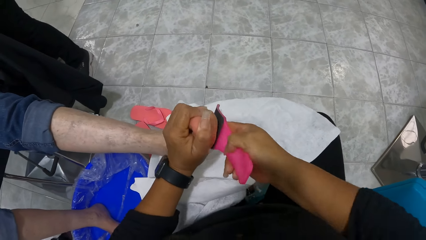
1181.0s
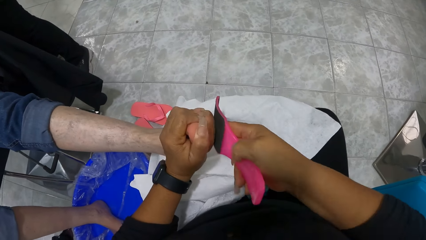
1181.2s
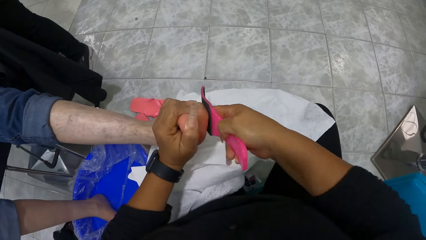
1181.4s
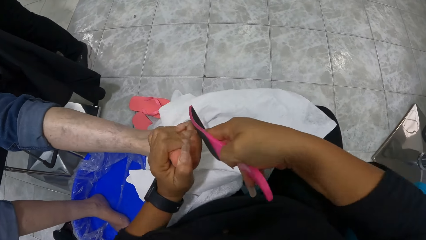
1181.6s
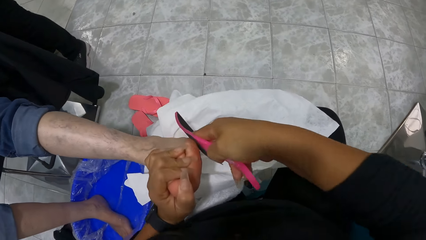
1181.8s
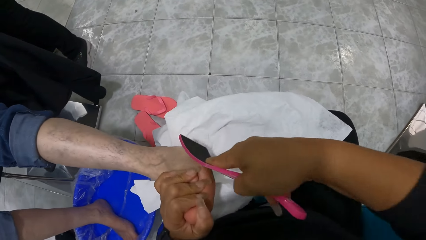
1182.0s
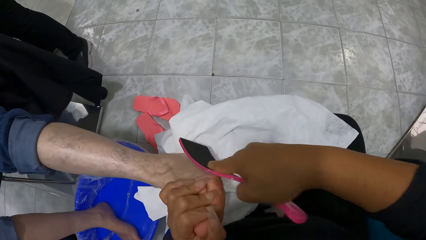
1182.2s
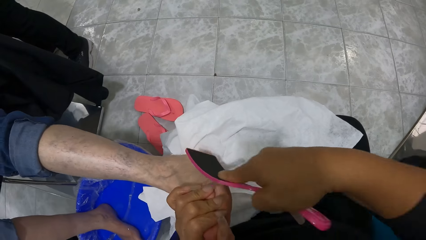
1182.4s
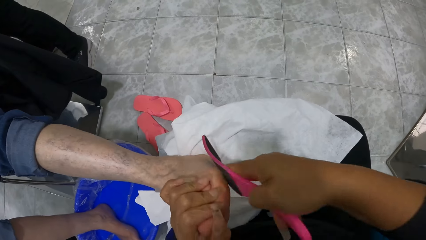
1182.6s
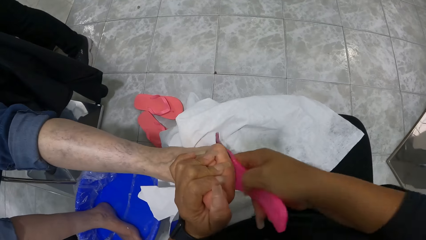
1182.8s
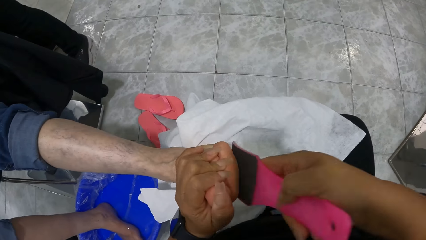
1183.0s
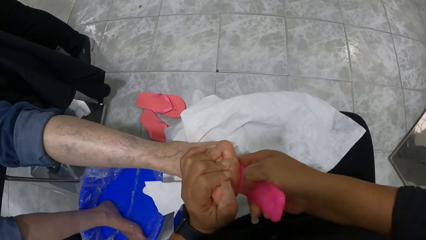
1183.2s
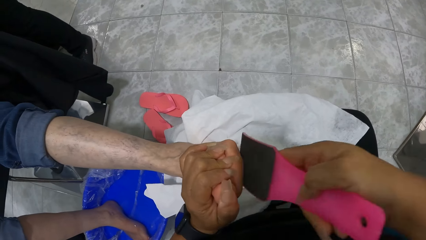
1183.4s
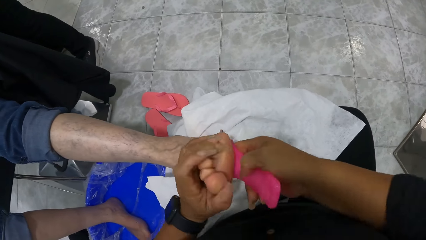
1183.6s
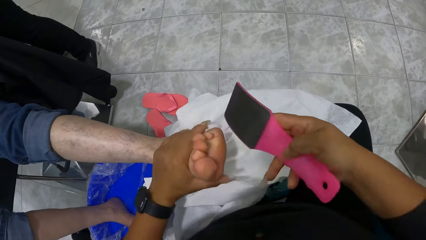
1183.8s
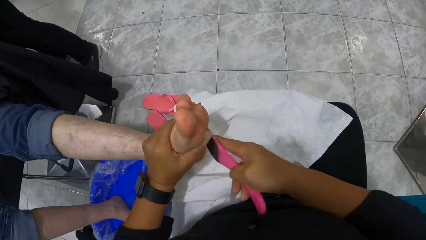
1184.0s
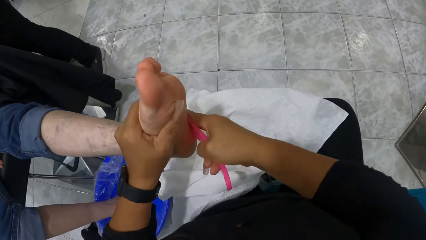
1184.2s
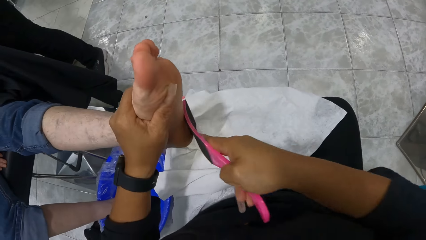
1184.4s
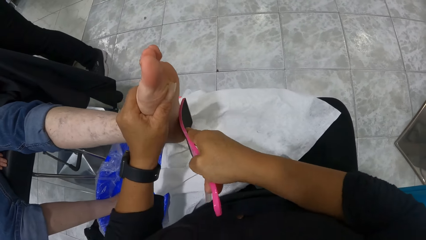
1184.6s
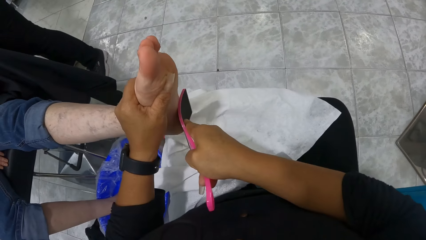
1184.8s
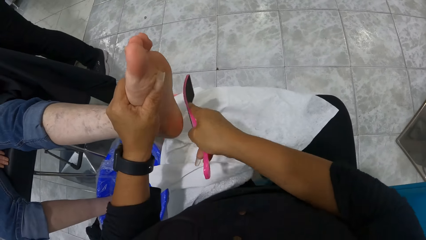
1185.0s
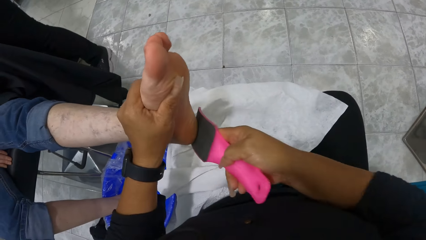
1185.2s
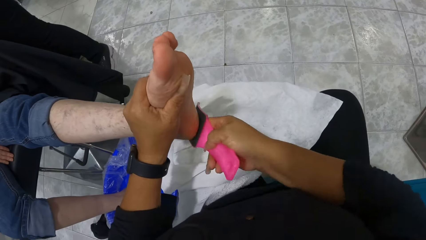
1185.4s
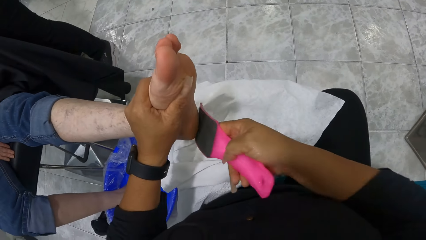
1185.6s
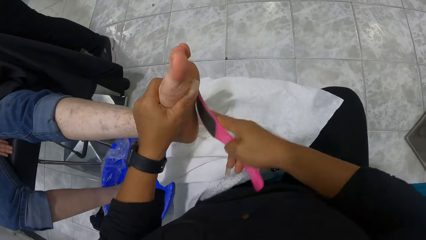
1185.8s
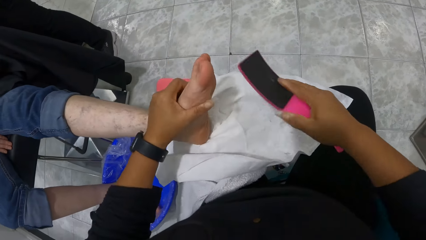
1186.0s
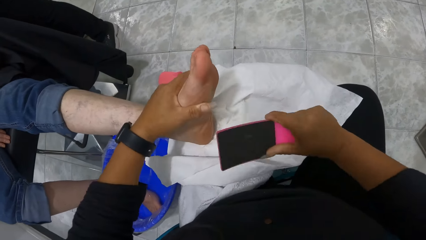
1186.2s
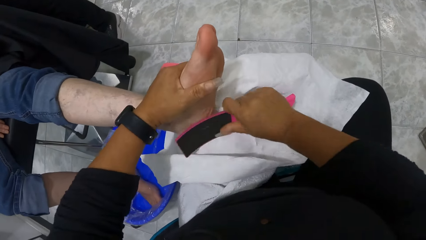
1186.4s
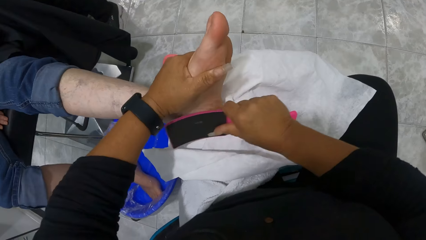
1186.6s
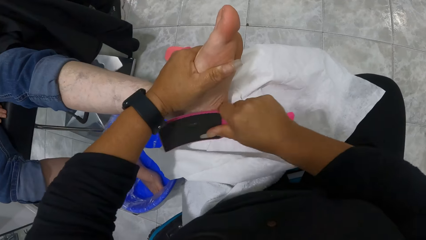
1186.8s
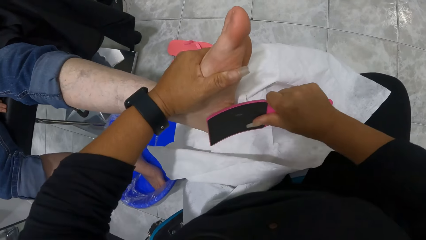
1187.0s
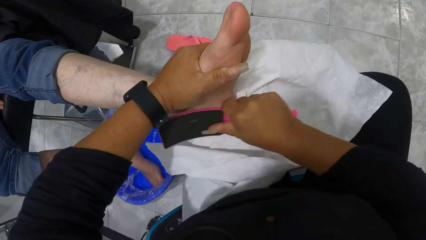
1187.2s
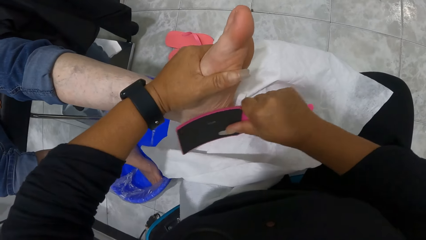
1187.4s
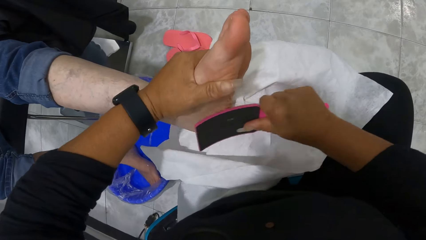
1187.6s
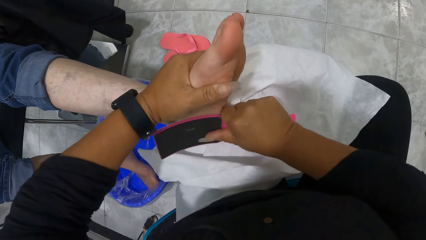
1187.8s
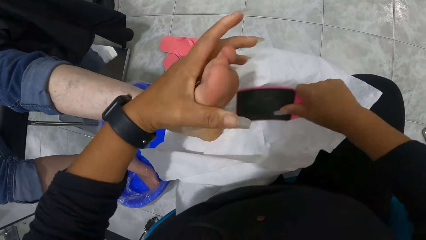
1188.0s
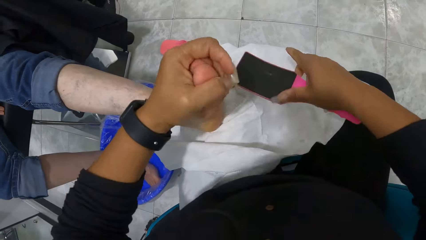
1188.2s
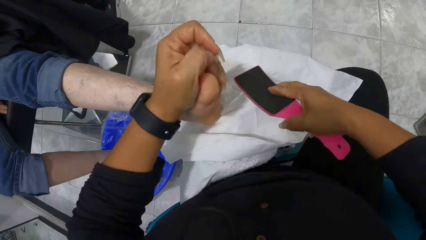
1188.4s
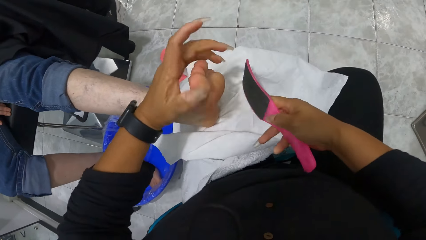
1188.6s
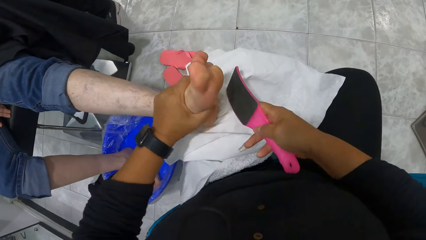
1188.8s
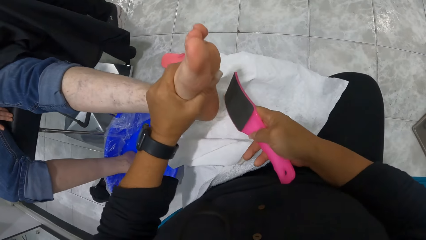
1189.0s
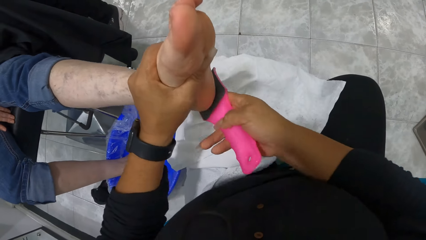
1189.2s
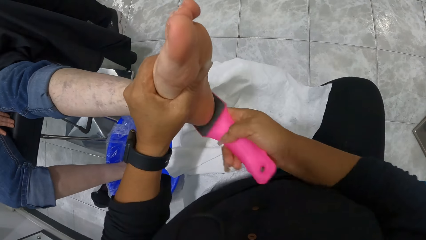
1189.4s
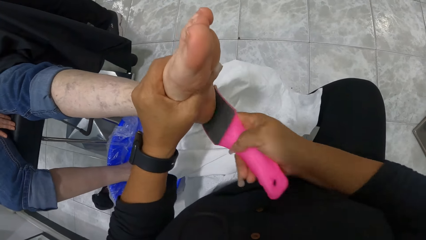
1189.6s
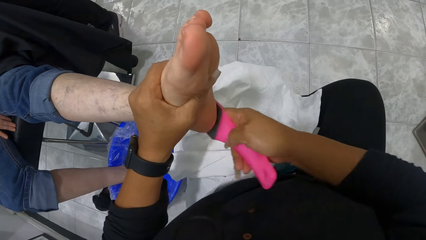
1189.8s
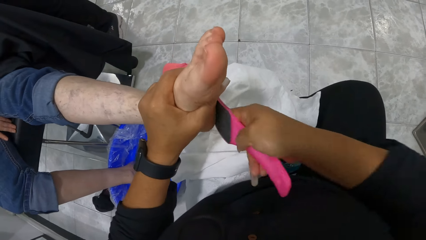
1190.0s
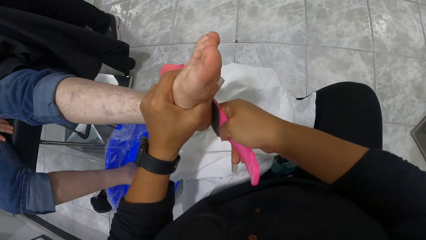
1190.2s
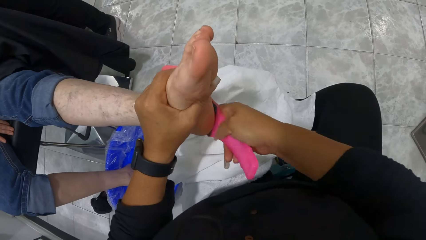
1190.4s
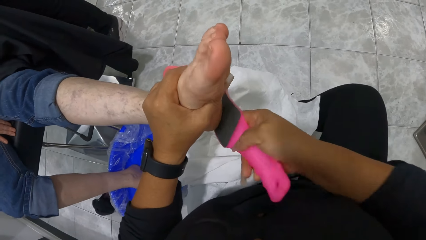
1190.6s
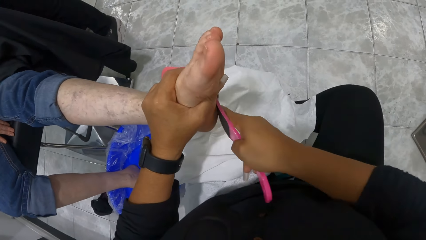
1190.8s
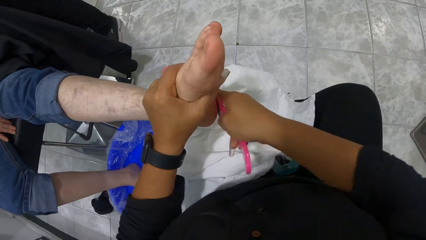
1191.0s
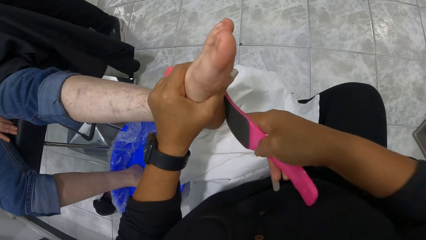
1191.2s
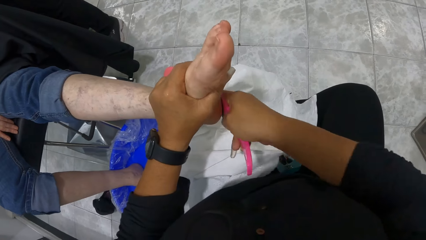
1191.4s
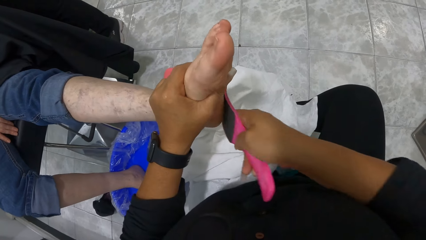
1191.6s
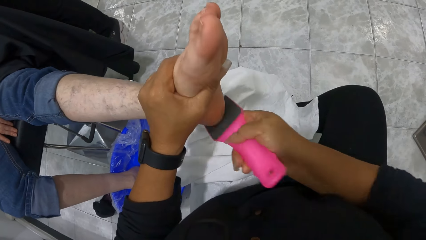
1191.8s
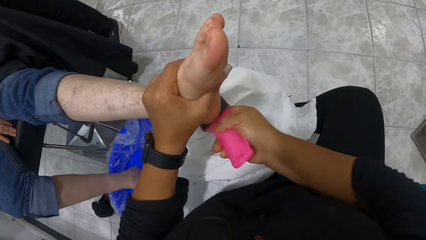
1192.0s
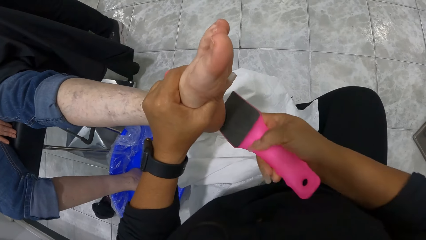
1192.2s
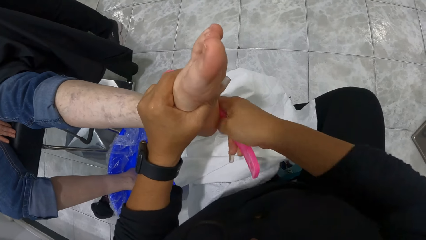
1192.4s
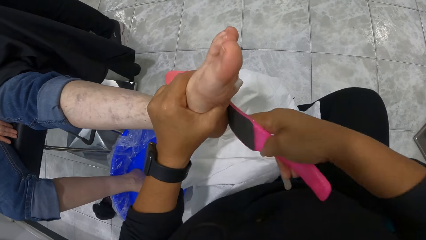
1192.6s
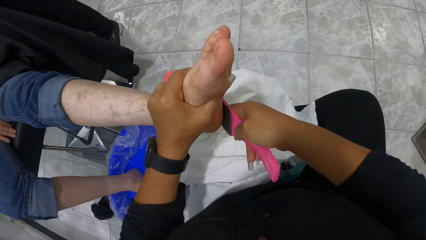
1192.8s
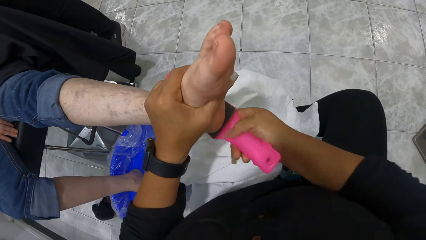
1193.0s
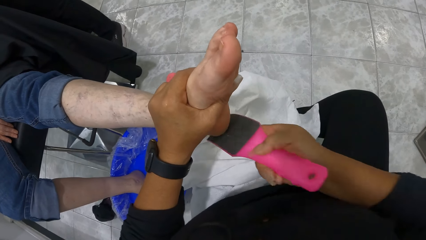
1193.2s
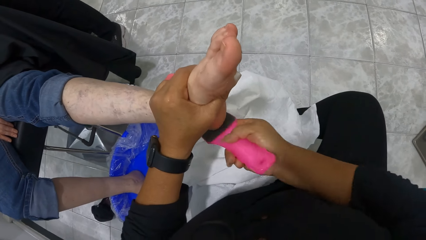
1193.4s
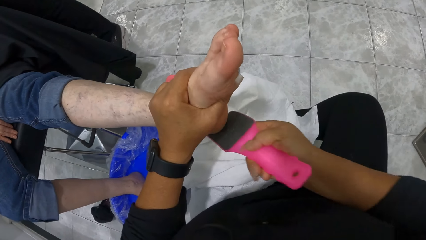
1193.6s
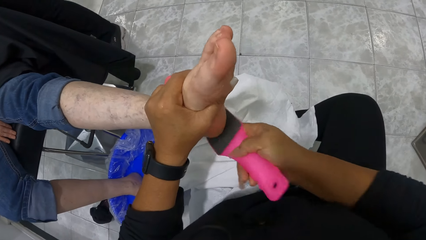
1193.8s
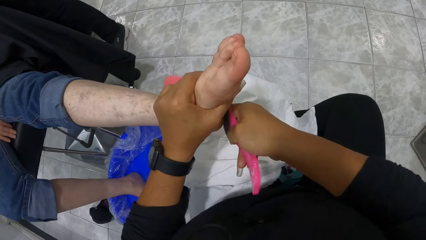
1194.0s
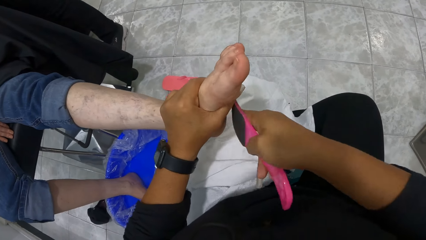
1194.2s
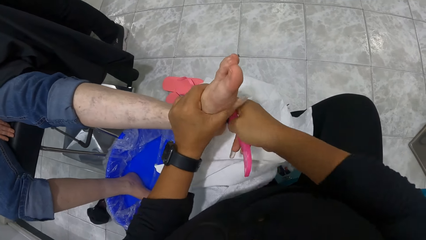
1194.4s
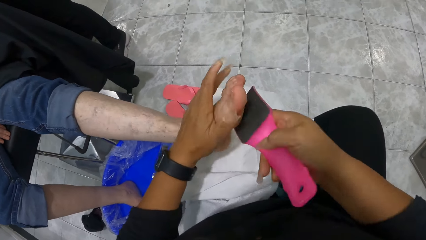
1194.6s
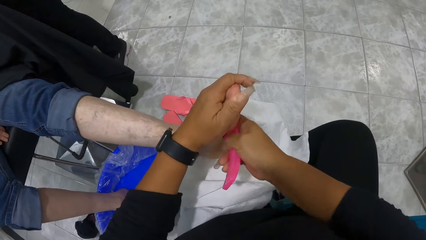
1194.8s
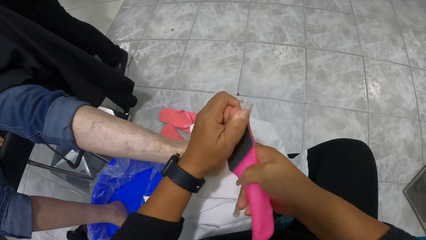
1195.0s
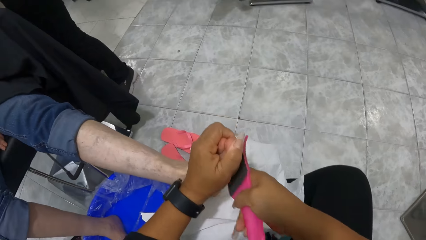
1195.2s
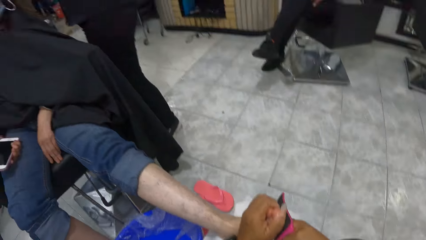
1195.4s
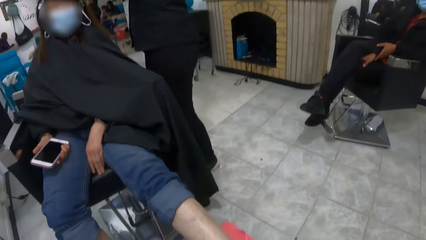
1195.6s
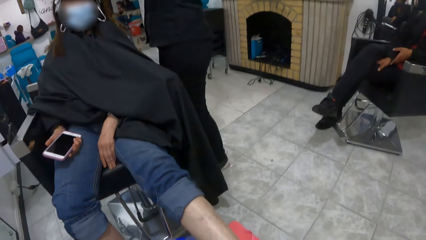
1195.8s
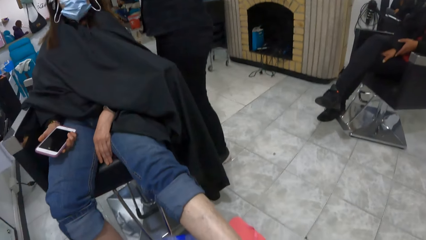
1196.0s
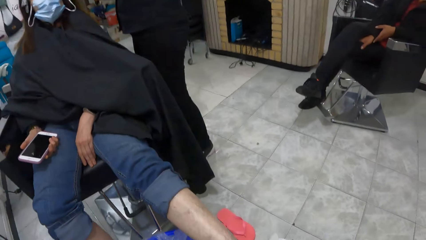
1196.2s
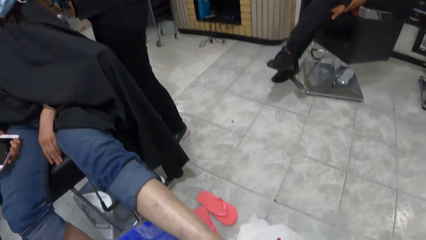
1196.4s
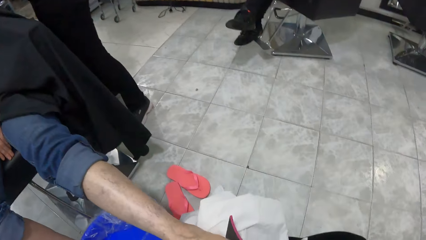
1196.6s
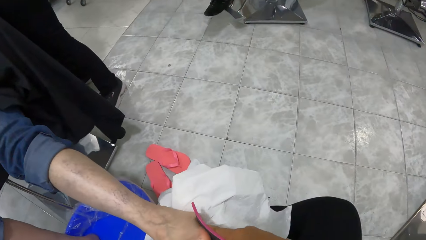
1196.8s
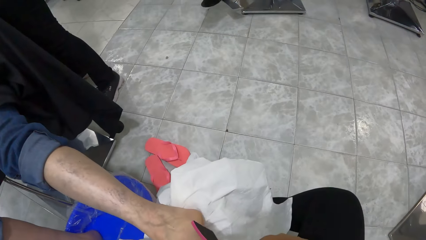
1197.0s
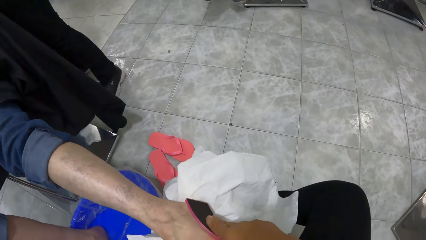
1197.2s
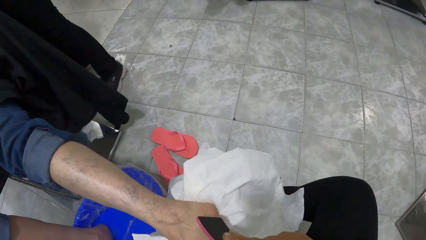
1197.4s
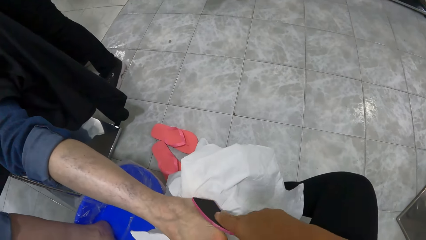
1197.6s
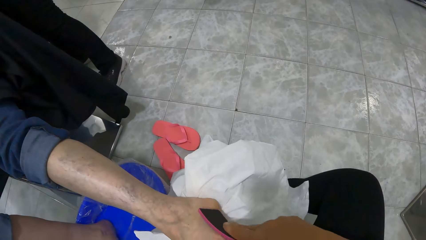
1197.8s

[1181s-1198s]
The camera wearer raises the woman's left leg with her left hand. She raises the woman's left leg again.
